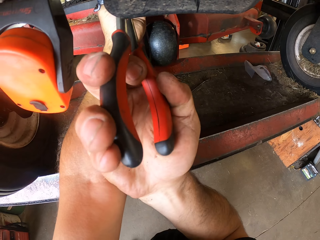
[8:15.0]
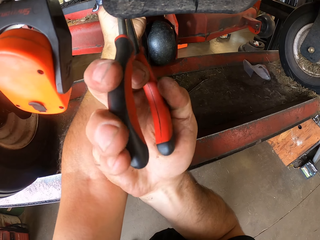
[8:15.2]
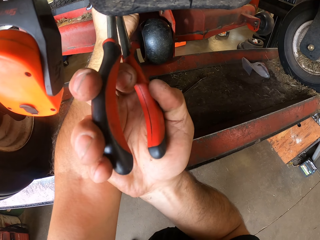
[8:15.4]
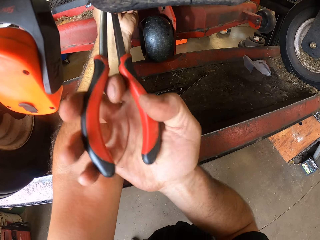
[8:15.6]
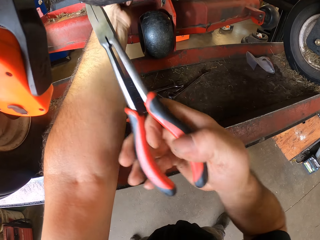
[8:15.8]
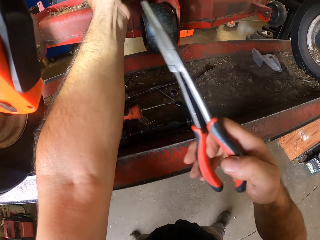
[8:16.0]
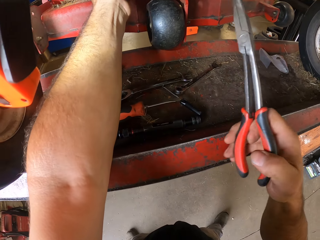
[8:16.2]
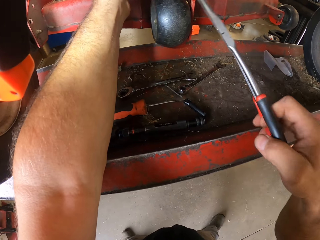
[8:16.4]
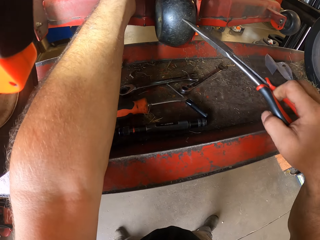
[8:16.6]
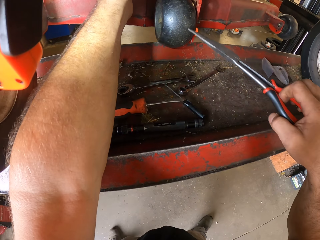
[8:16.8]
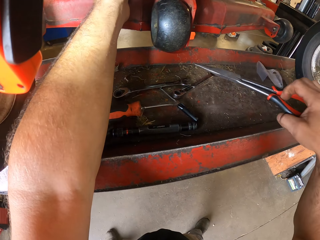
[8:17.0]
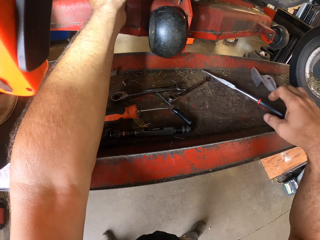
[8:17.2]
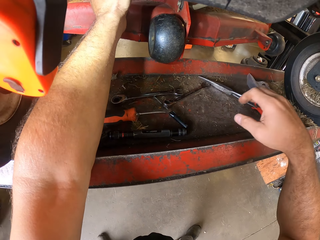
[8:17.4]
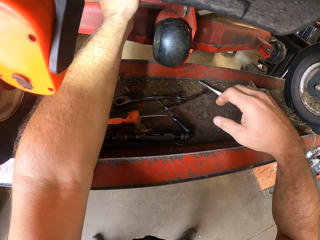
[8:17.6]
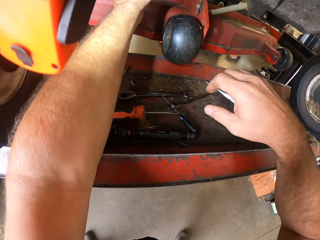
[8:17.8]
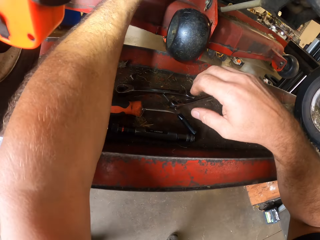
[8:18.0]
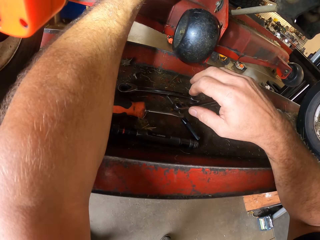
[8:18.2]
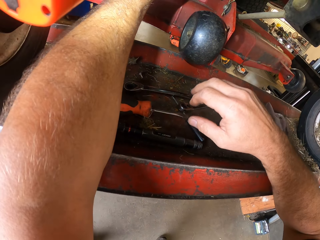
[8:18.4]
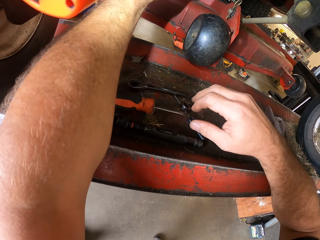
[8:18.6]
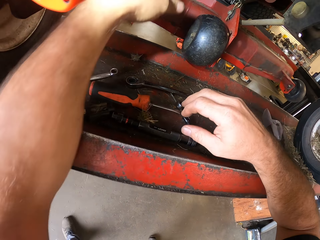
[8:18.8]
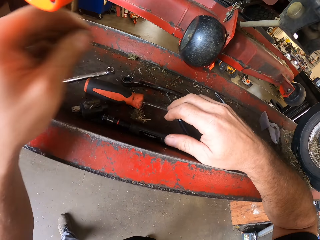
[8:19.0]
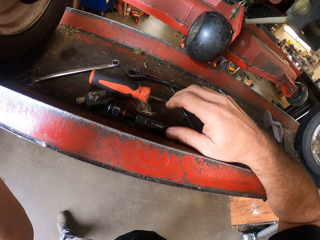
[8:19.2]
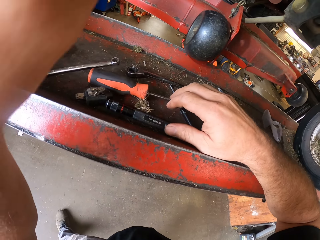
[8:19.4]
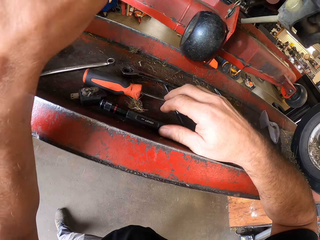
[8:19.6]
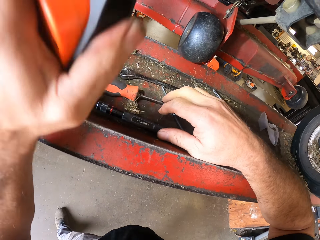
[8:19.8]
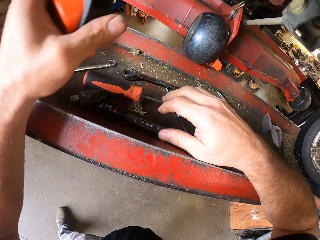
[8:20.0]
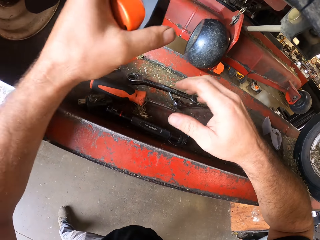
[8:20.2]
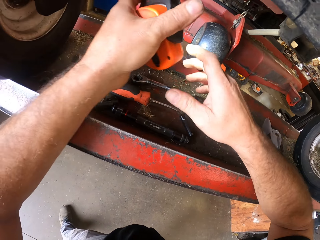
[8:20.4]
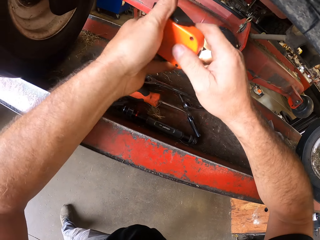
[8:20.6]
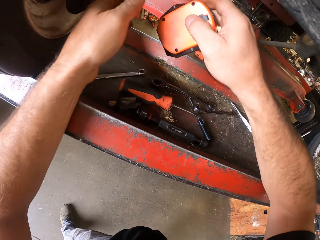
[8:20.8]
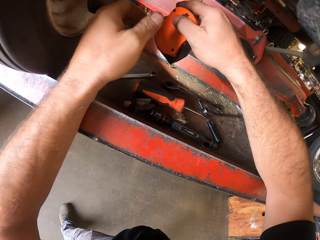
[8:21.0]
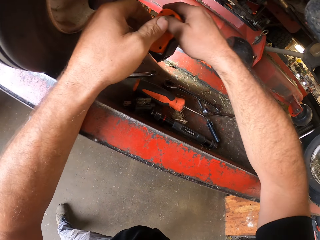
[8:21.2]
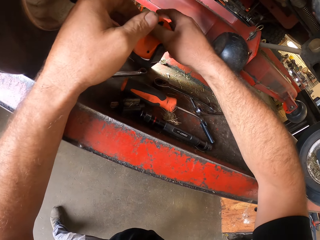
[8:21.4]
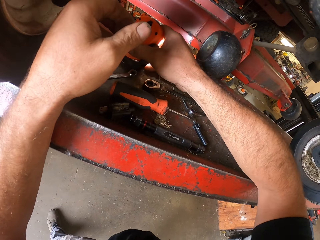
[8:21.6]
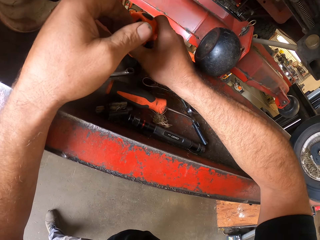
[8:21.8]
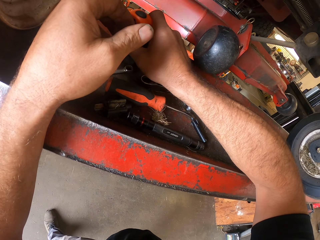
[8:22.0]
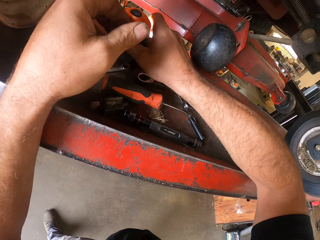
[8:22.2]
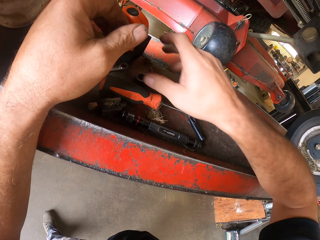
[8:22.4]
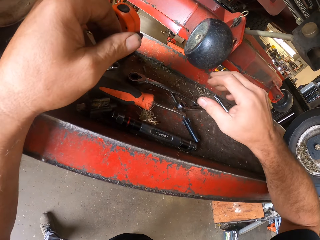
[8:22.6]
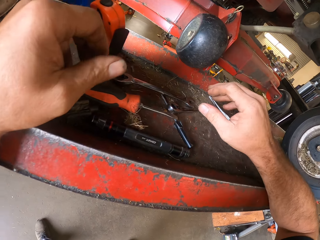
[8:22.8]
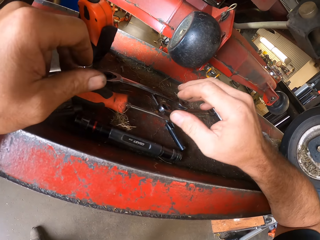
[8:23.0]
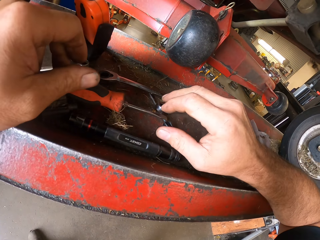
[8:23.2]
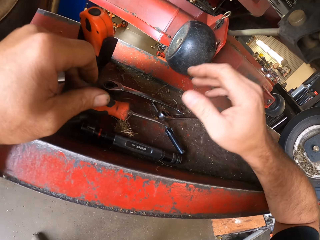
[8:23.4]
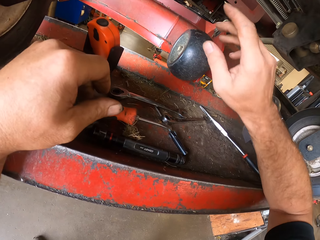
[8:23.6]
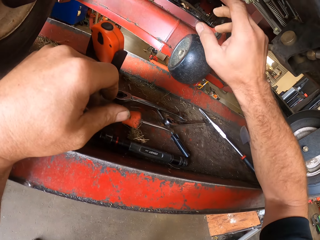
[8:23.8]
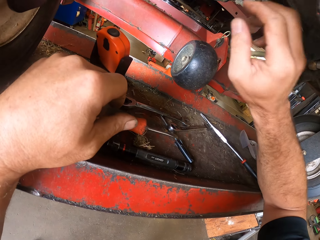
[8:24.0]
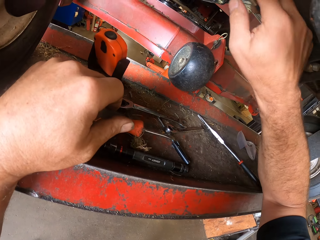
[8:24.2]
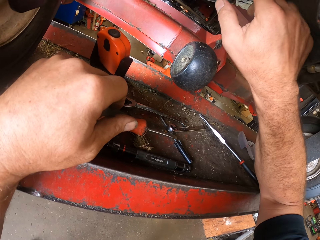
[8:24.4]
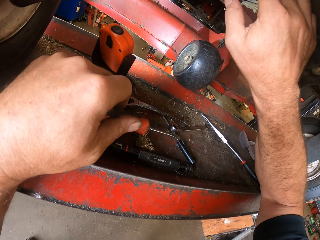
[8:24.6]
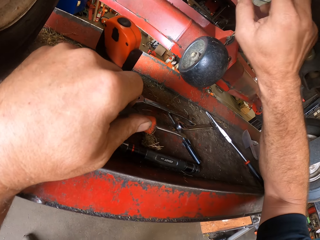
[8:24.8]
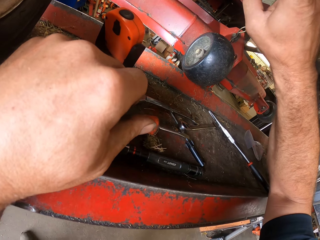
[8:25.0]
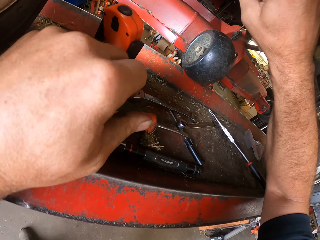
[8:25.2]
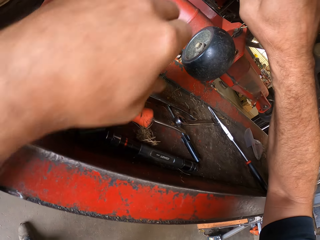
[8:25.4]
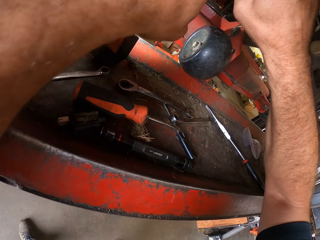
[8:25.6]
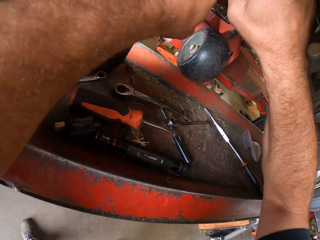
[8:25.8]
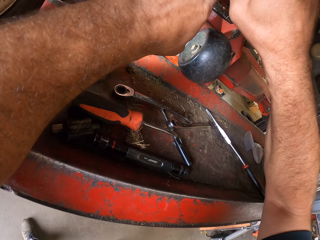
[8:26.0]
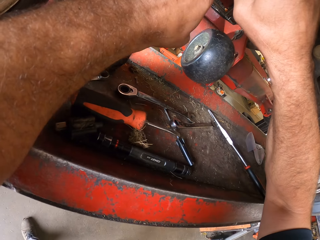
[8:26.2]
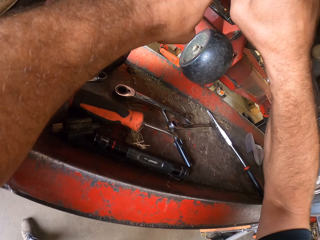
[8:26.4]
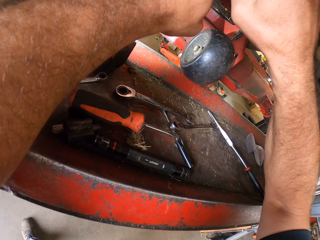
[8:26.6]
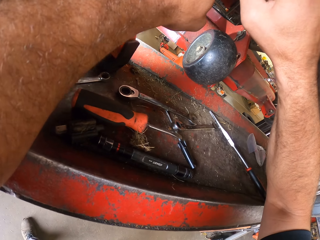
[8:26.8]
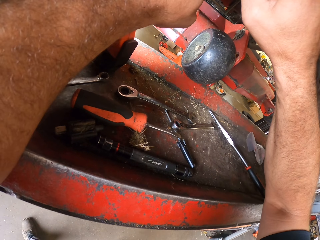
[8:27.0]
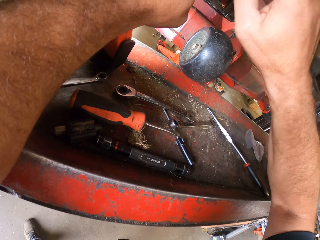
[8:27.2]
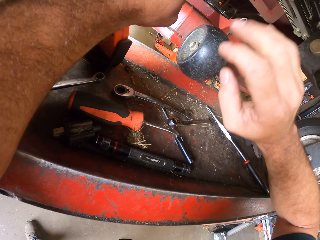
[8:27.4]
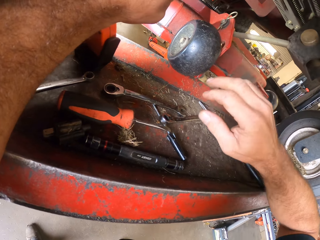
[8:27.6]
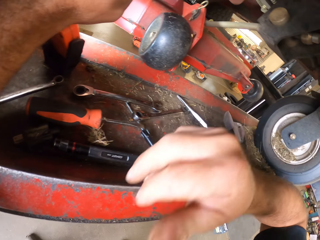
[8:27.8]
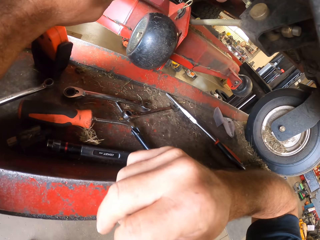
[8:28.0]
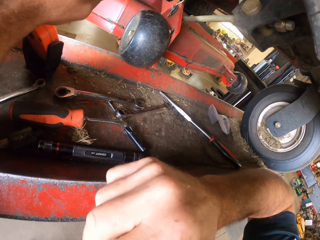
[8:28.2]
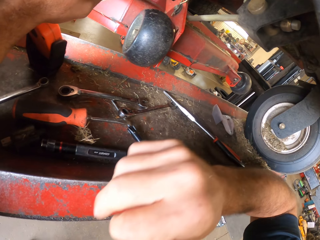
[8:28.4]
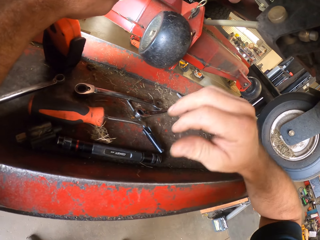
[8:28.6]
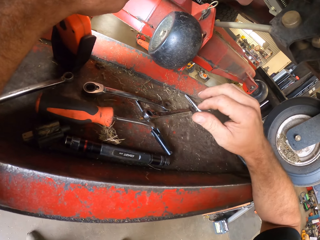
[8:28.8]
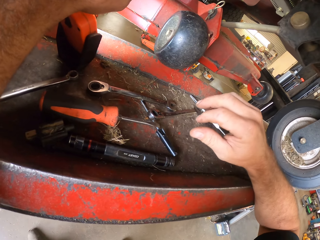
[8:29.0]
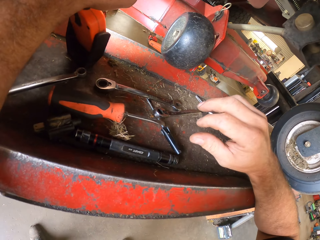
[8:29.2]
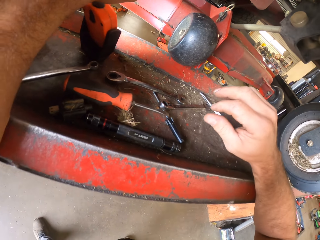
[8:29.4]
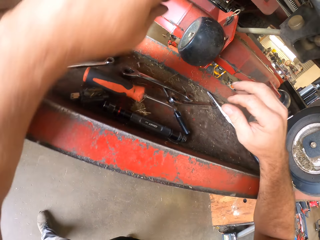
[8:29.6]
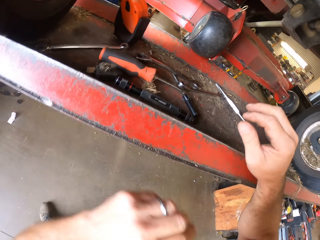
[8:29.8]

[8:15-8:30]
The camera wearer moves the nose pliers or pair of shears away. He places the pair of shears in his right hand on the workbench. He moves the right hand, moves the hand away from the lawn mower. He removes the torchlight from the machine with his left hand. He passes the torchlight from his left hand to his right hand. He places the torchlight on the workbench. He moves the right hand, moves the hand to the lawn mower. He works on the machine with his right hand. He moves the left hand. He works on the machine with both hands. He moves the hand towards the face. He touches his face with his right hand. He moves the hand away from the face.

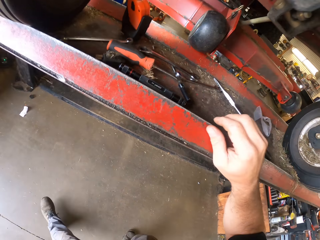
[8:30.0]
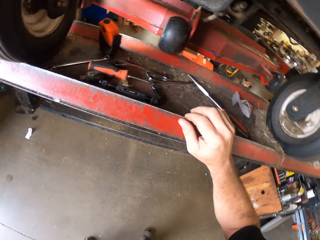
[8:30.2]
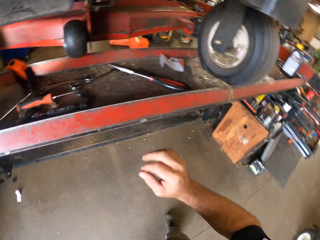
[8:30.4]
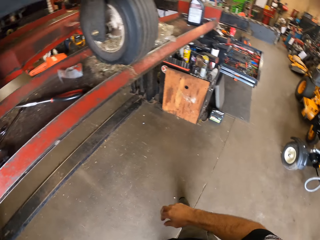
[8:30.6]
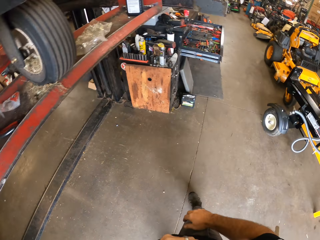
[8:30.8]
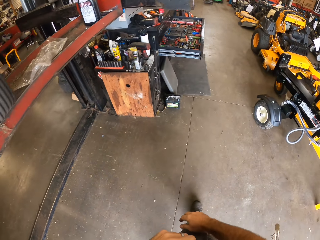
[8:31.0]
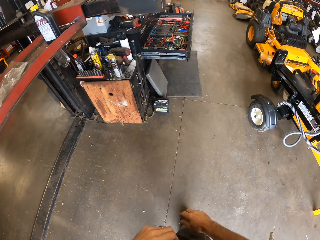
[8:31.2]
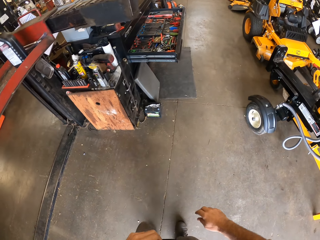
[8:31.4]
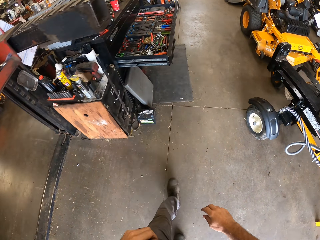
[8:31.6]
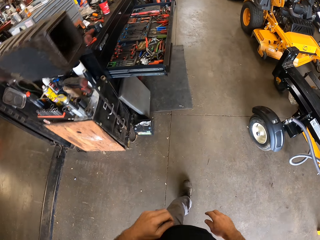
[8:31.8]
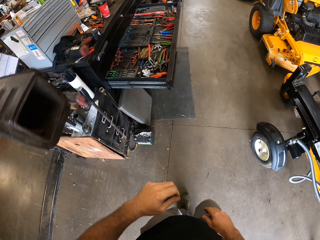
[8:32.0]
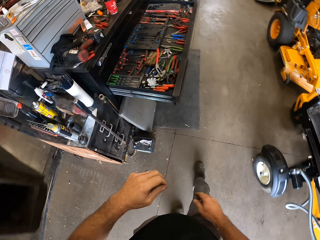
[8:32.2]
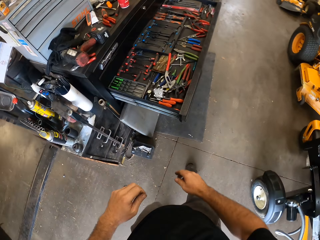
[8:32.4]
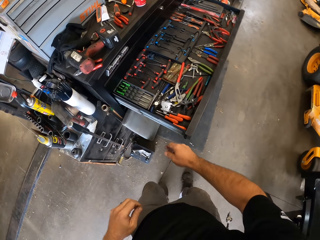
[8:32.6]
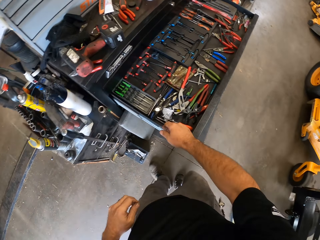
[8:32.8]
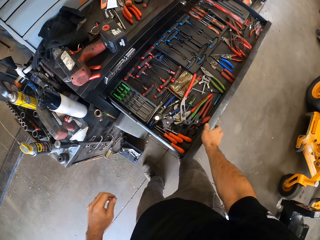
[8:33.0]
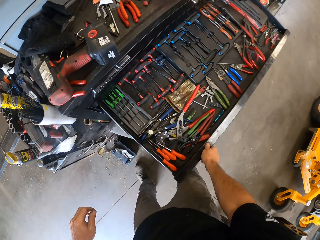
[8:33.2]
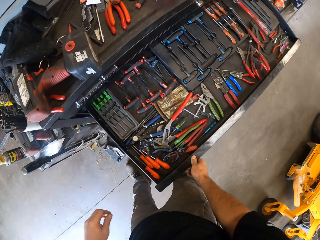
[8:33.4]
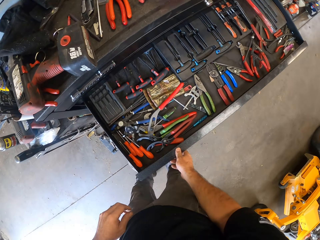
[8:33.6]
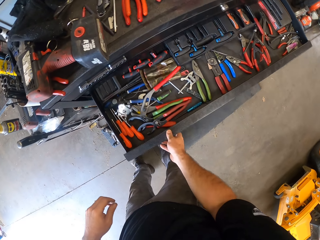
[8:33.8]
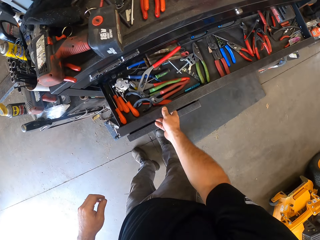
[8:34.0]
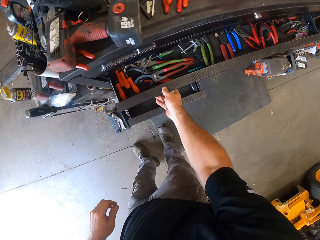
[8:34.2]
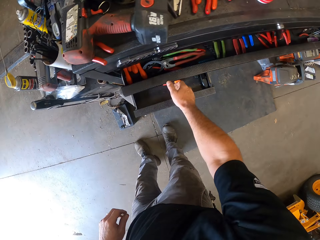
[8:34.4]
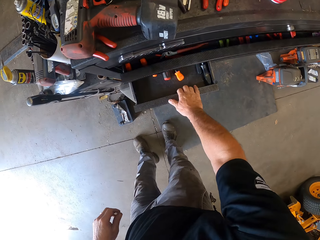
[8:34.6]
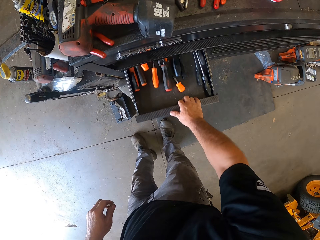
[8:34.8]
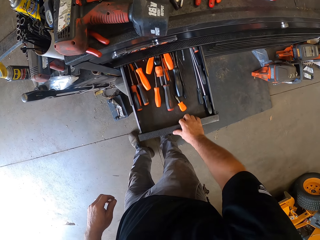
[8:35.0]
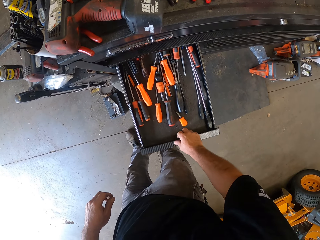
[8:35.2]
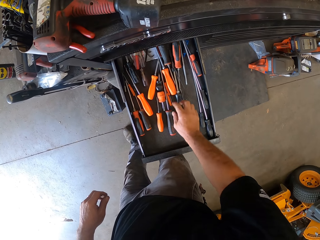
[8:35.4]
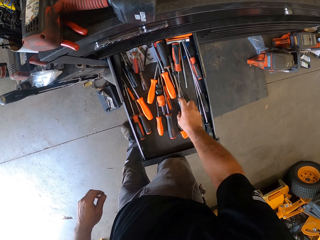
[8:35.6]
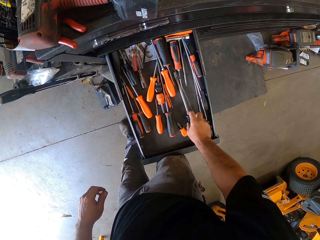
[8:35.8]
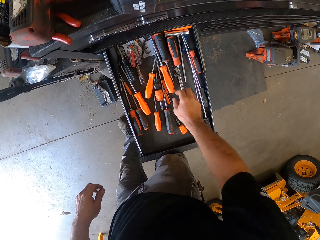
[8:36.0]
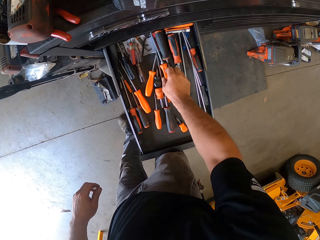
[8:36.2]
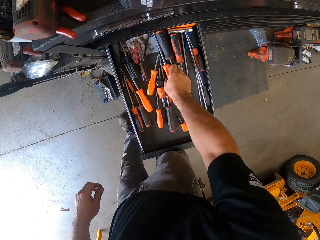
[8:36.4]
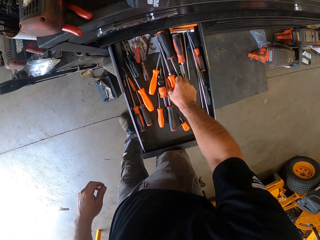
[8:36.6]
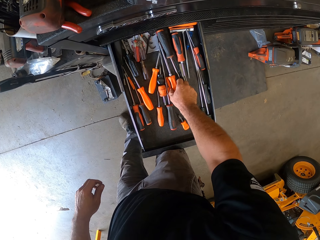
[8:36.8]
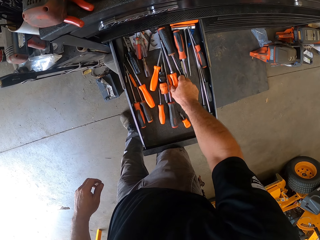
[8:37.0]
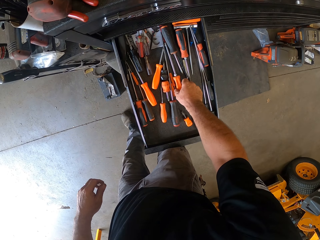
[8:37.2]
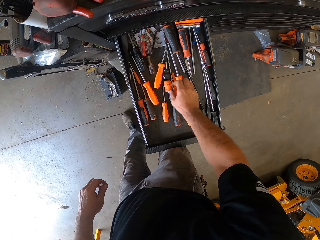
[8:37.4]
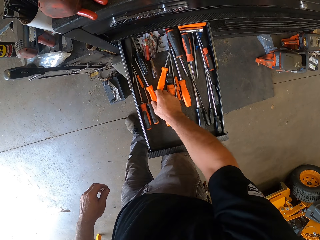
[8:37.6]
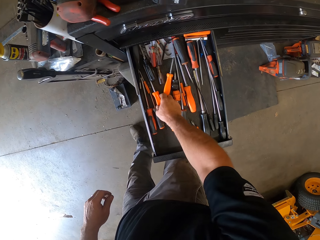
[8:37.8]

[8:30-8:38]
The camera wearer moves the left hand. He moves back, walks to the other side. He closes a tool box drawer with his right hand. He opens another drawer with his right hand. He moves a screwdriver in the drawer with his right hand. He moves another screwdriver in the drawer with his right hand.
